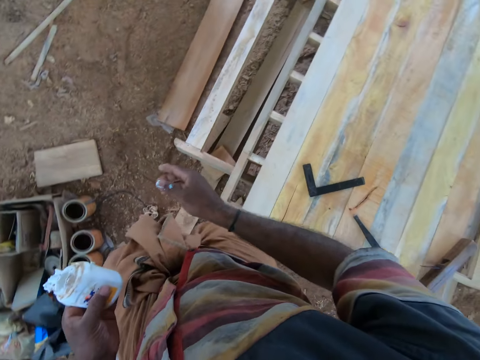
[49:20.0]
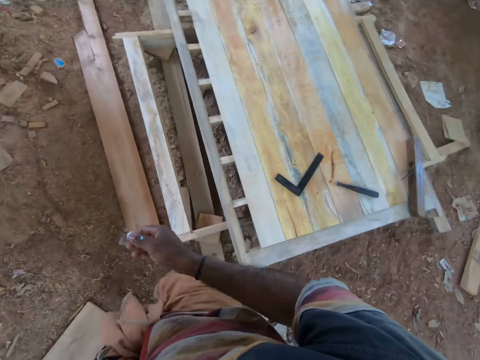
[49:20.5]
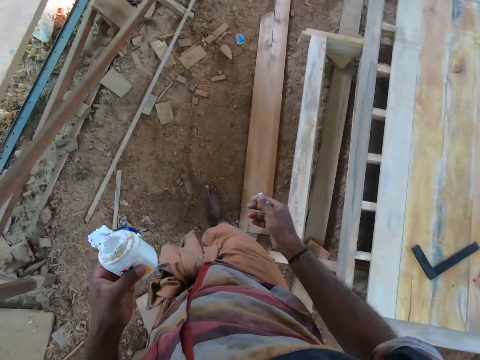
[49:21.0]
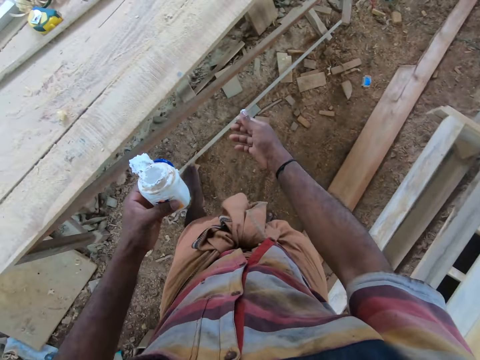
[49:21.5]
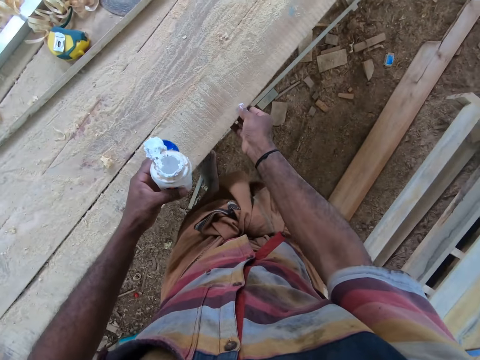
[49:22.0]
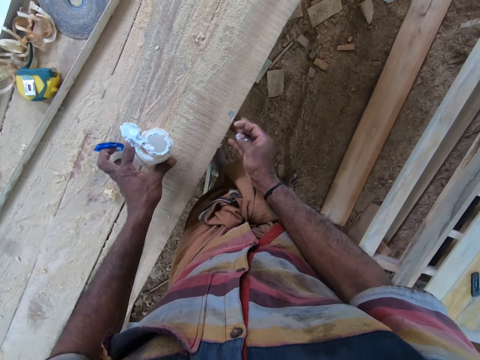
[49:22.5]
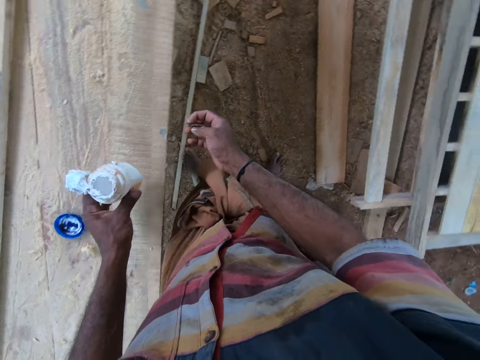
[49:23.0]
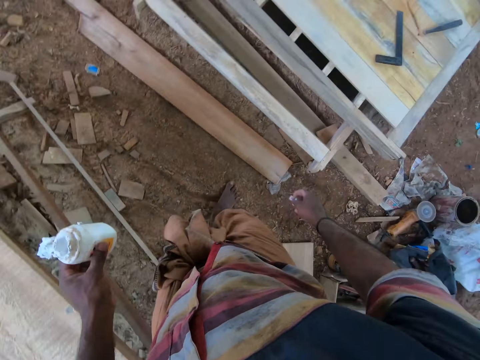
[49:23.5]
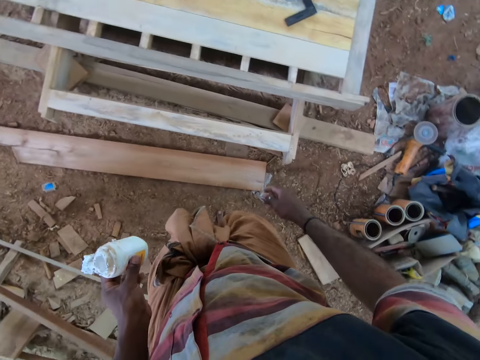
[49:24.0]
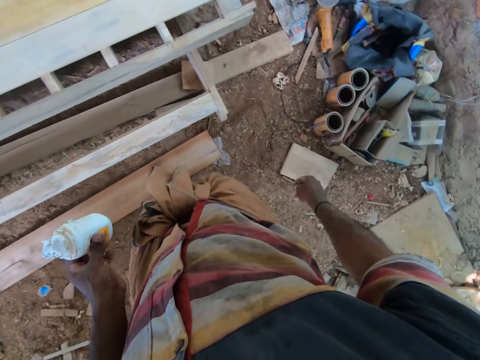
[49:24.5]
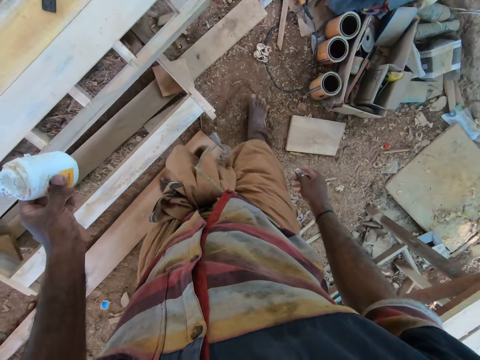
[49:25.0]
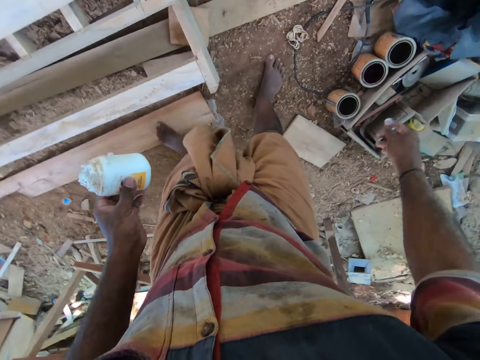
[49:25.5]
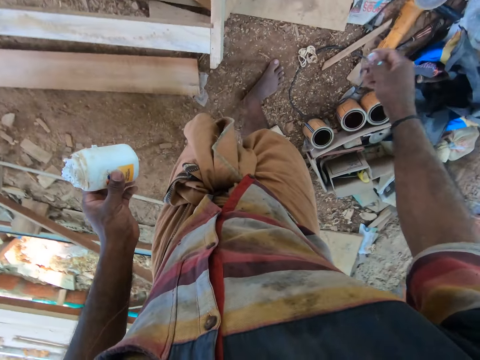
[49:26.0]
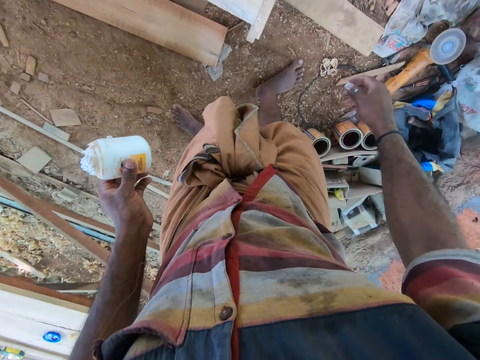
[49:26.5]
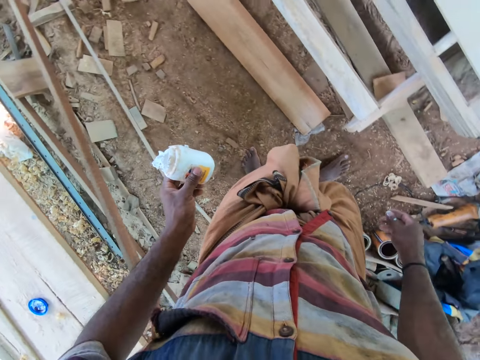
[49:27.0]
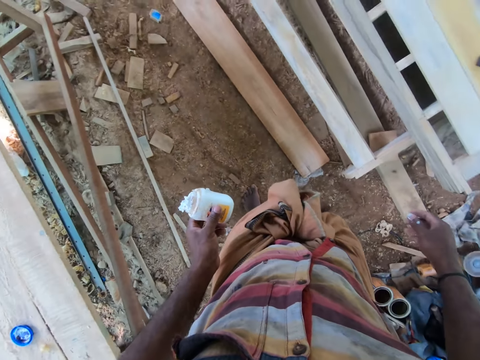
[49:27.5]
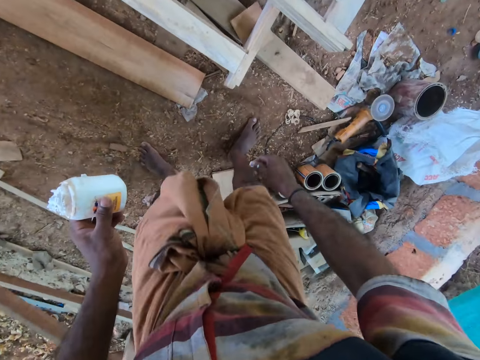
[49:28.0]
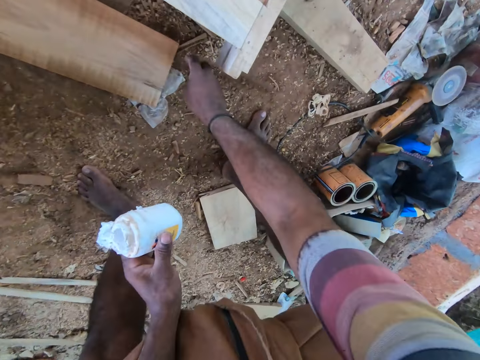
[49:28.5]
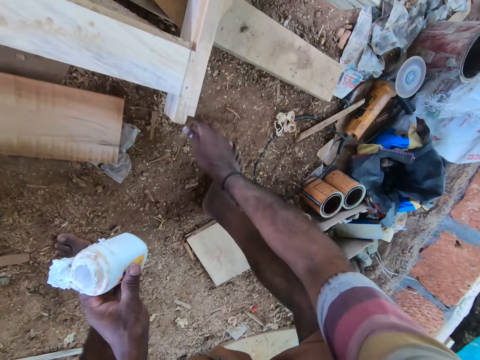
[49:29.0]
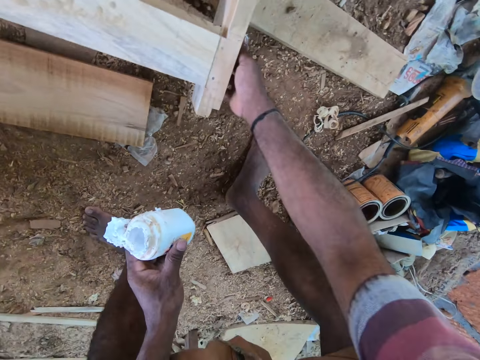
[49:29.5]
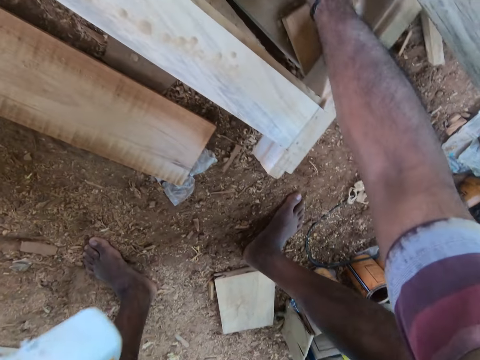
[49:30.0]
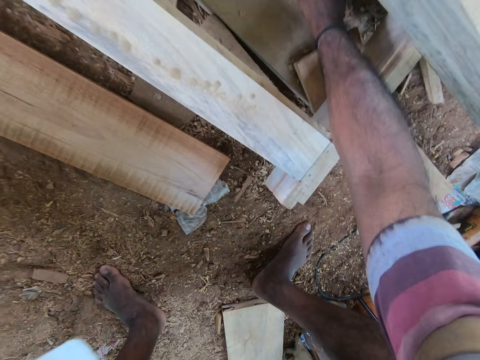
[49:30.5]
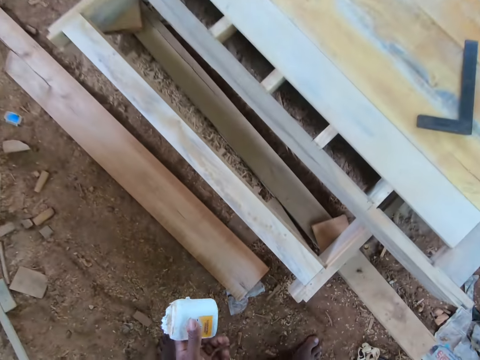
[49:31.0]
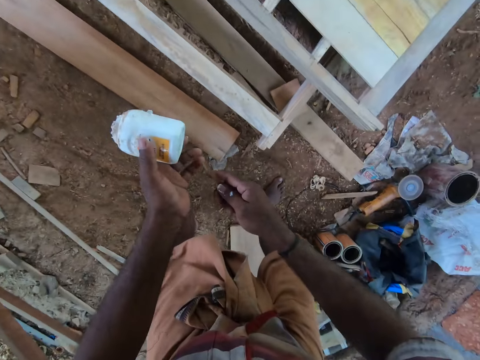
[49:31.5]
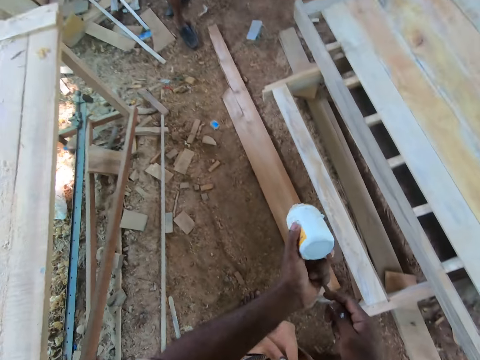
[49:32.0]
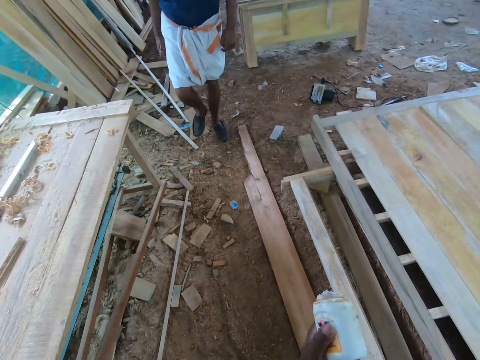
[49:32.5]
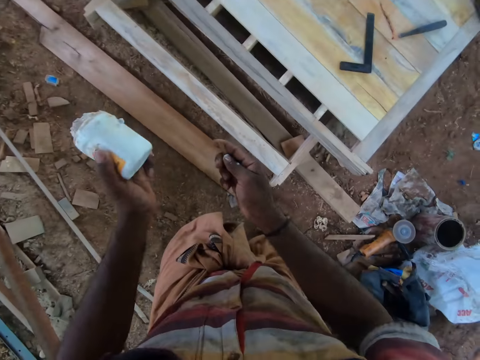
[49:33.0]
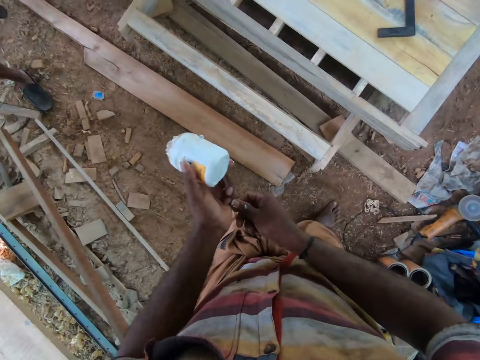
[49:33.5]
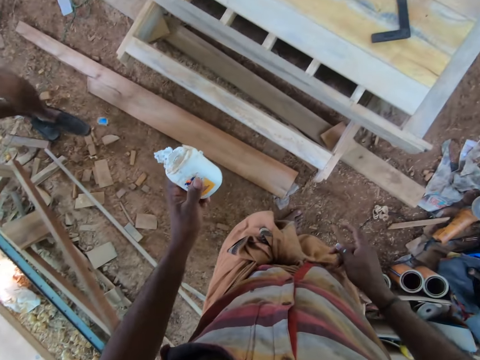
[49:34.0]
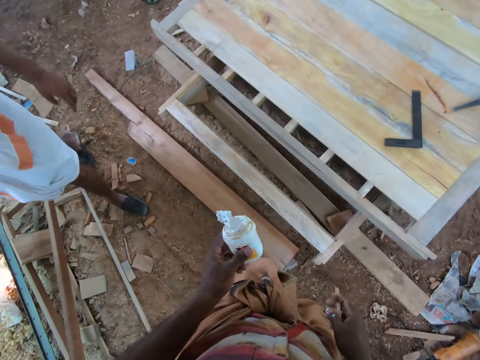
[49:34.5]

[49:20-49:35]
The camera wearer wipes his right hand on a wood. He drops the lid of the jar on the wood with his left hand. He looks around the workshop. He wipes his right hand on the wooden frame. He picks a piece of wood from the wooden frame with his right hand. He wipes the piece of wood in his right hand on his left hand. The man interacts with the camera wearer. The camera wearer interacts with the man. He looks at the man.

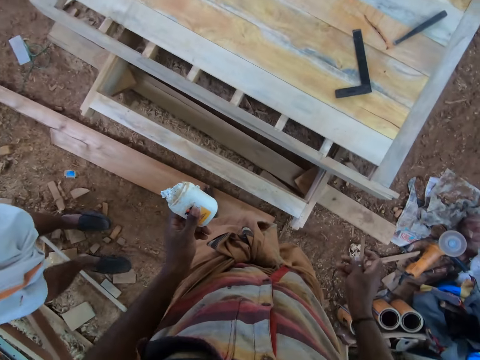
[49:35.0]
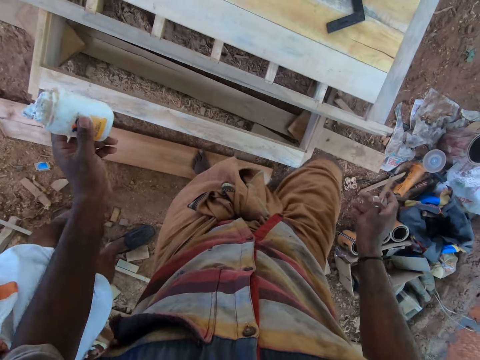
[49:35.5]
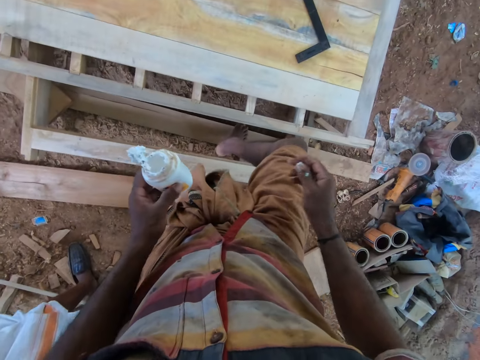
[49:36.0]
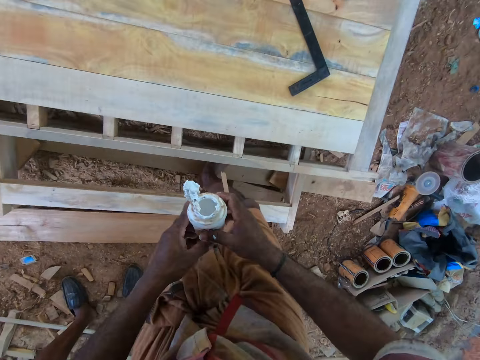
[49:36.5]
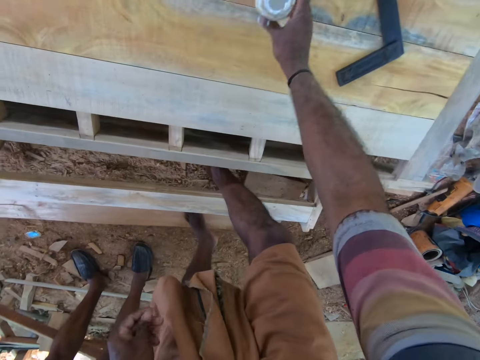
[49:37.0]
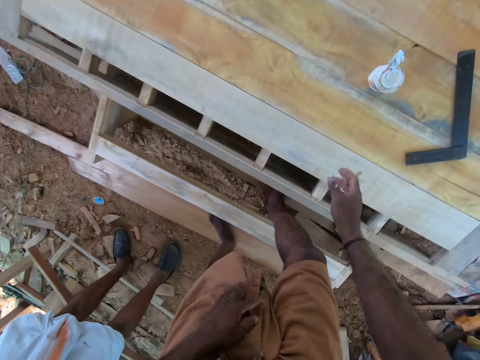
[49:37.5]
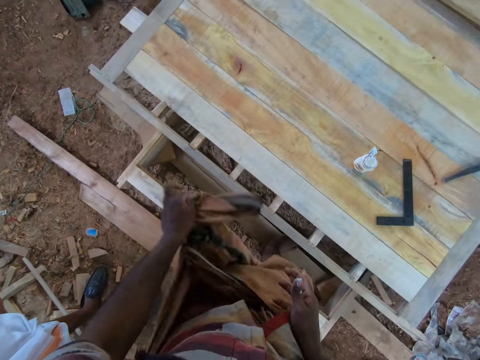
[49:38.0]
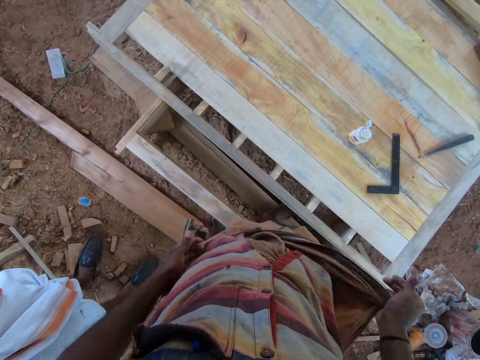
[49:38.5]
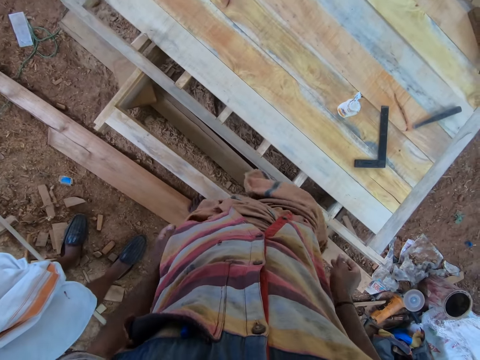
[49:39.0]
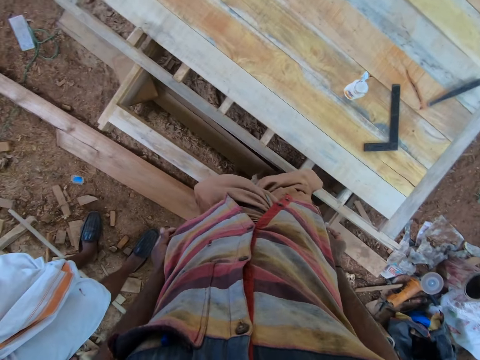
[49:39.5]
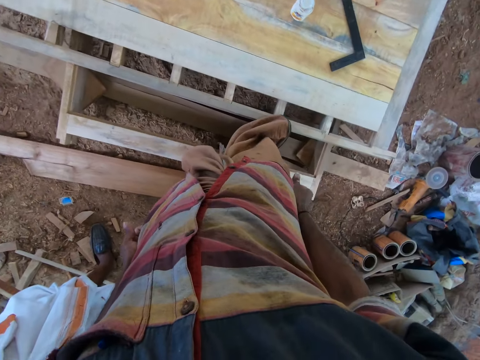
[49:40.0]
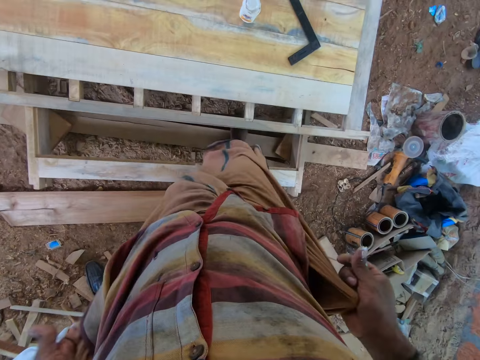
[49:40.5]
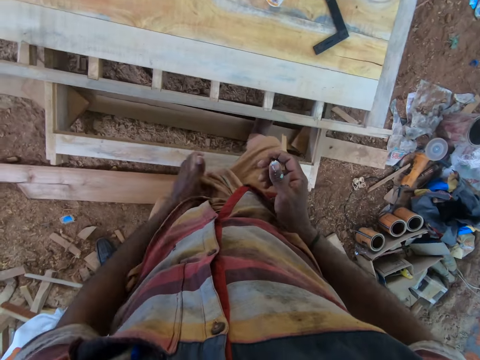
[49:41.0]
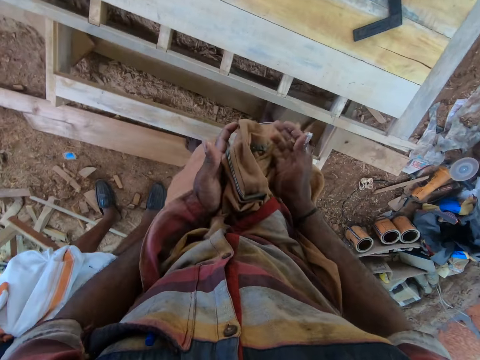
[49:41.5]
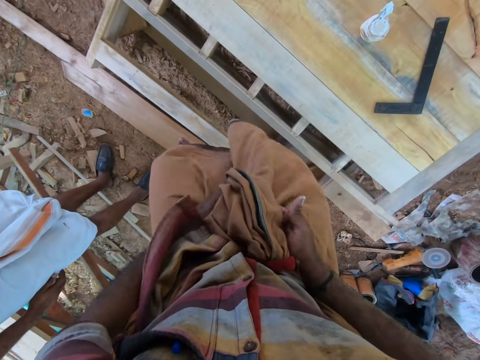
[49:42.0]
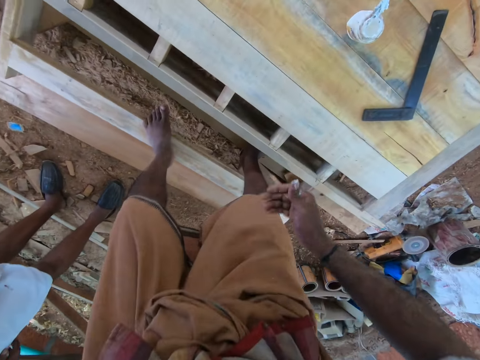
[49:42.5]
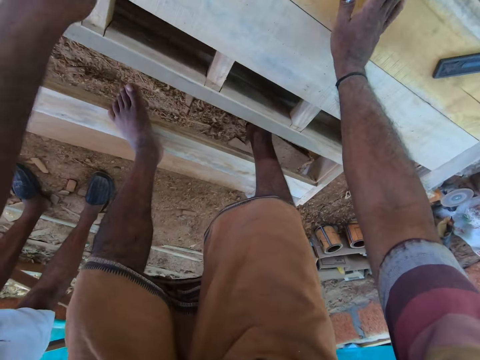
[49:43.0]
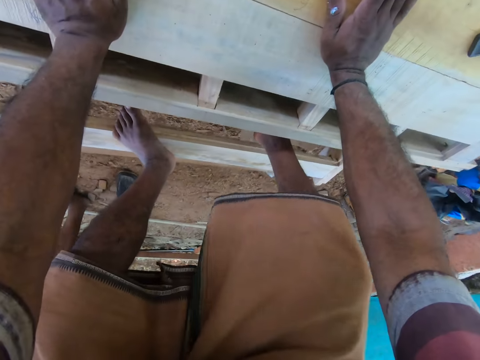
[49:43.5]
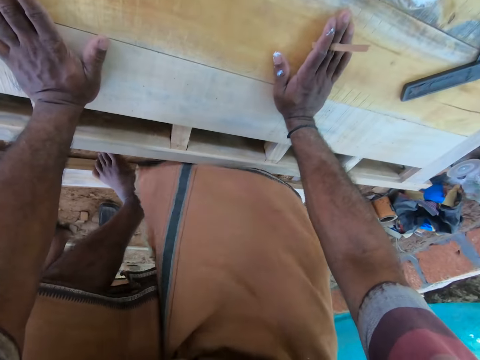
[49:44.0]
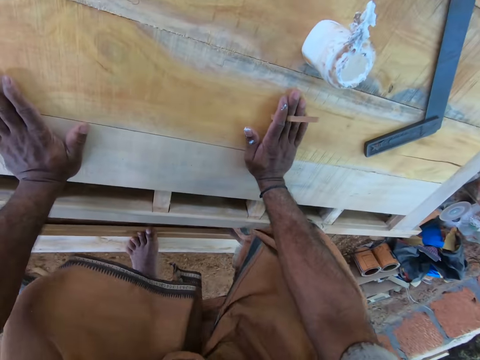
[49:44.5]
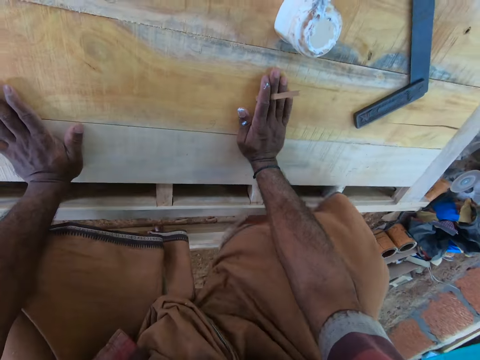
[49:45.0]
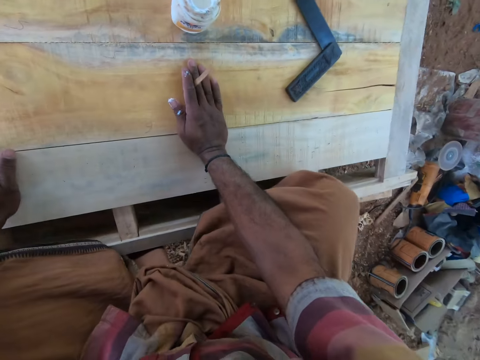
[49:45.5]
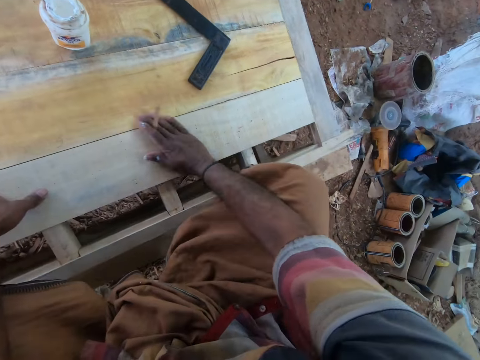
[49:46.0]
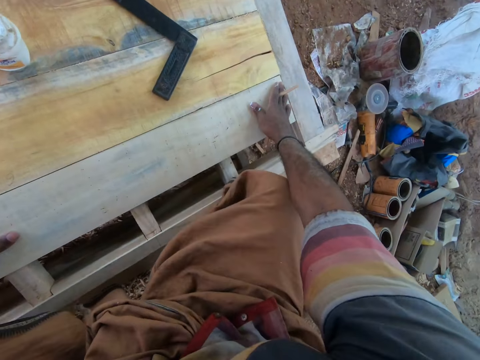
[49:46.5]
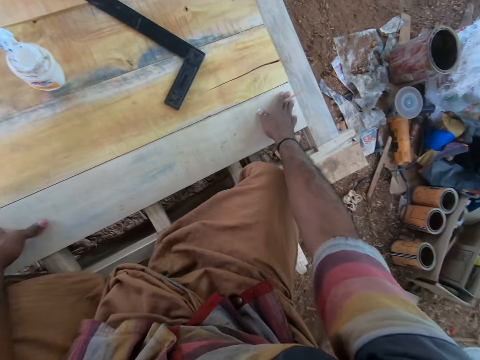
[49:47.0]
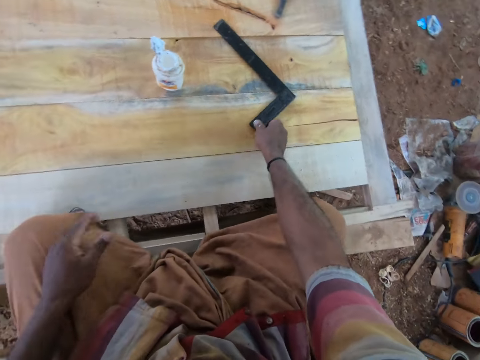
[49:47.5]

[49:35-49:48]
The camera wearer looks at the jar of wood adhesive or paint bottle. He drops the jar of wood adhesive on the wooden frame with his right hand. He pulls down the wrapper around his waist with his hands. He ties the wrapper around his waist with his hands. He holds pieces of the cloth with both hands. He steps on the wood. He holds a piece of wood with the right hand. He moves a right angled scale on the wood pallet with his right hand.
